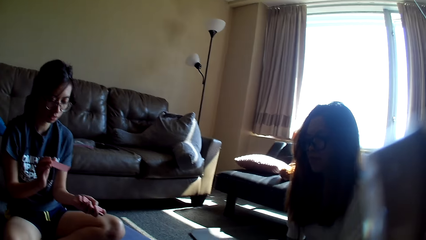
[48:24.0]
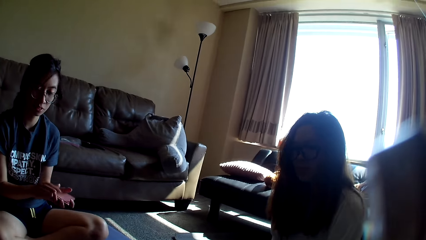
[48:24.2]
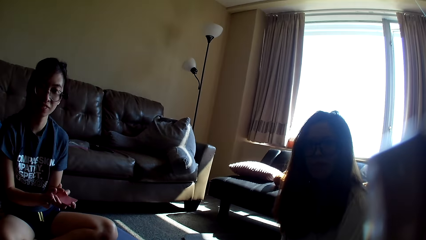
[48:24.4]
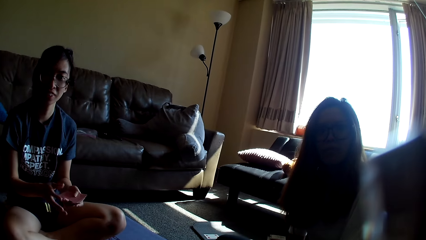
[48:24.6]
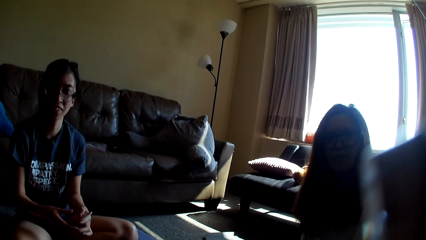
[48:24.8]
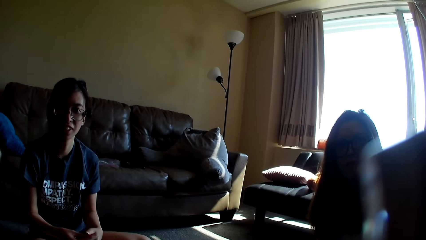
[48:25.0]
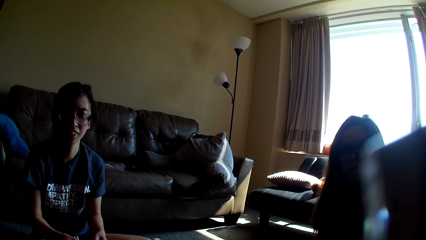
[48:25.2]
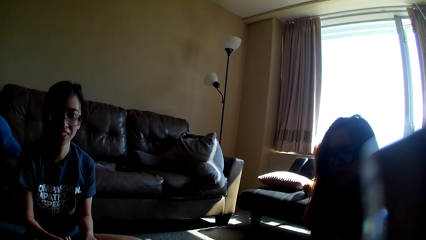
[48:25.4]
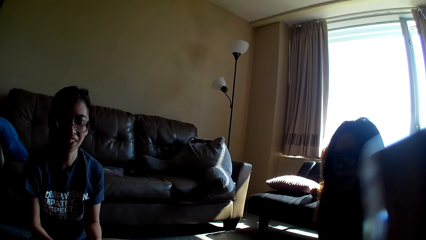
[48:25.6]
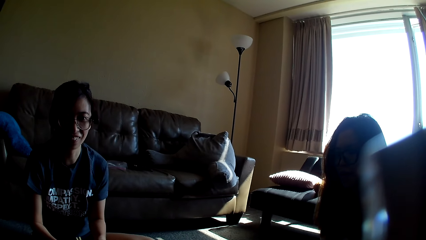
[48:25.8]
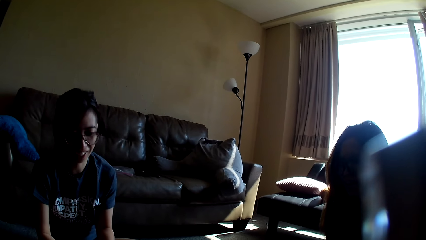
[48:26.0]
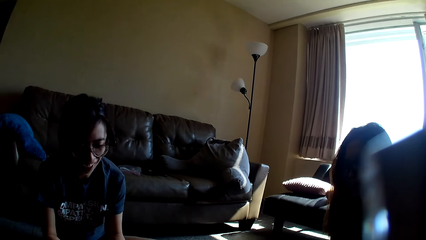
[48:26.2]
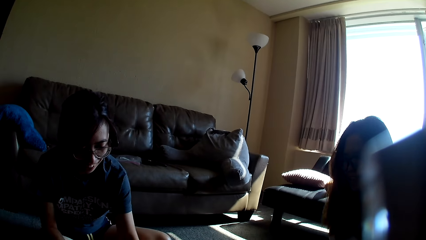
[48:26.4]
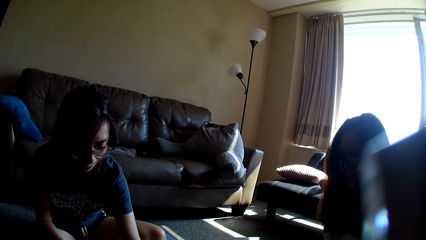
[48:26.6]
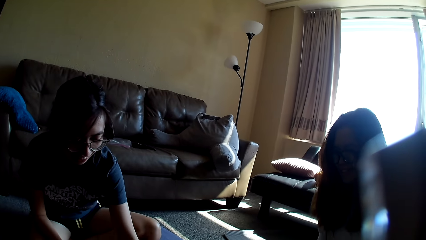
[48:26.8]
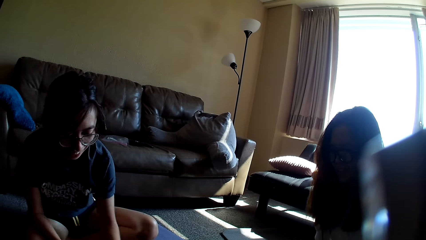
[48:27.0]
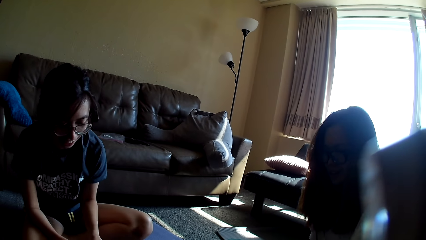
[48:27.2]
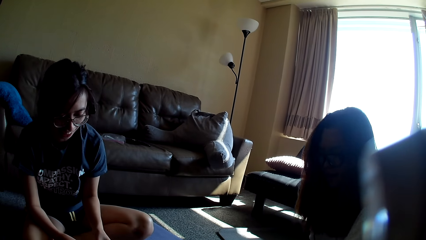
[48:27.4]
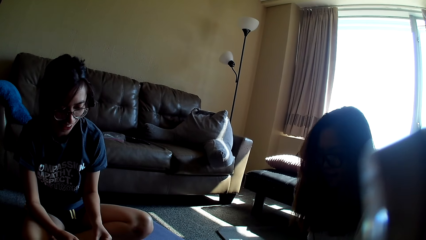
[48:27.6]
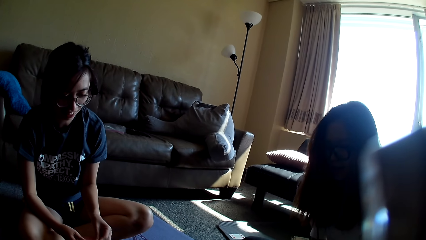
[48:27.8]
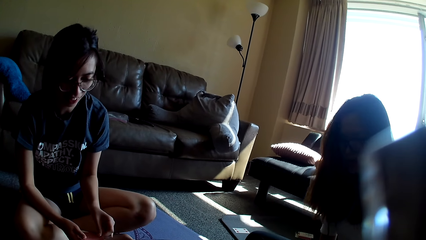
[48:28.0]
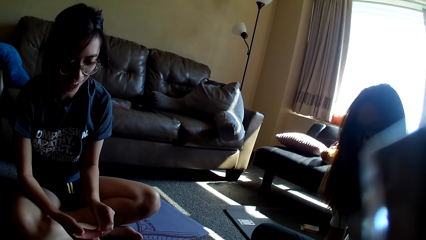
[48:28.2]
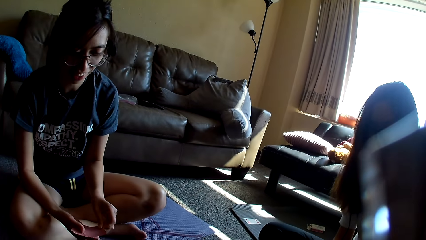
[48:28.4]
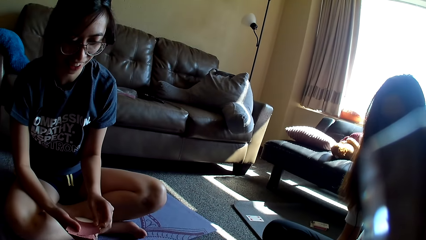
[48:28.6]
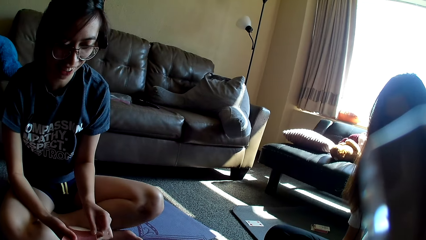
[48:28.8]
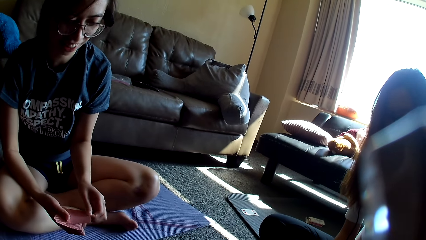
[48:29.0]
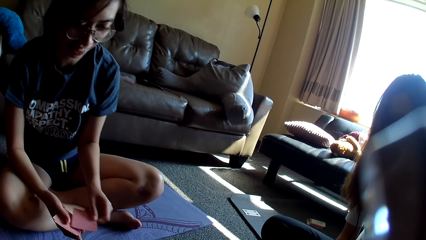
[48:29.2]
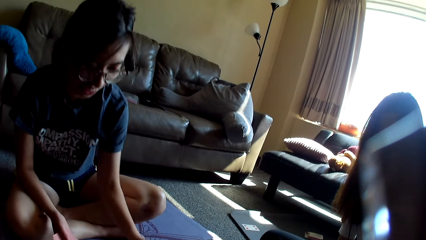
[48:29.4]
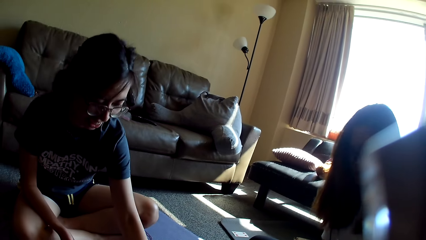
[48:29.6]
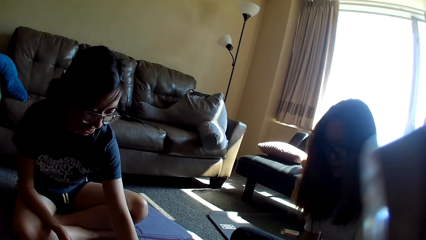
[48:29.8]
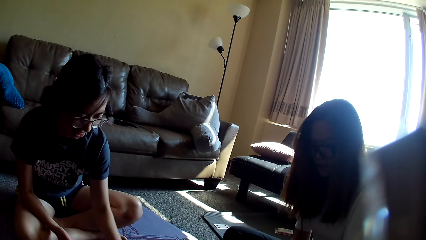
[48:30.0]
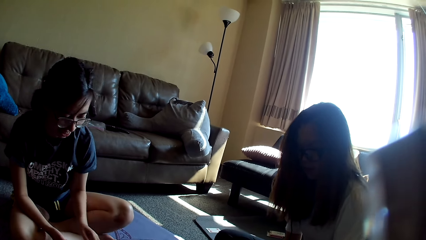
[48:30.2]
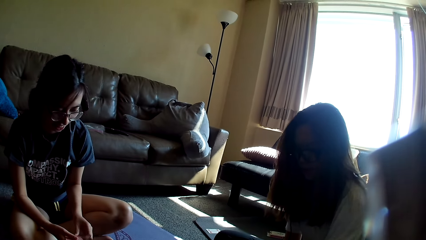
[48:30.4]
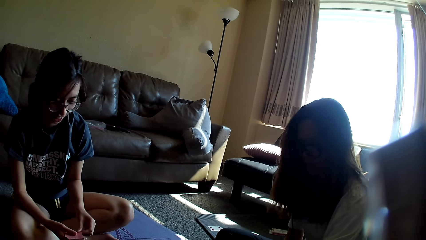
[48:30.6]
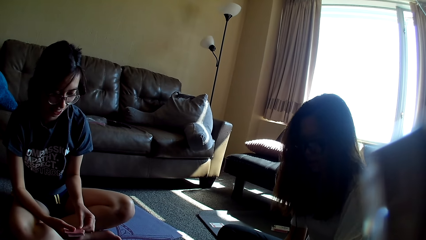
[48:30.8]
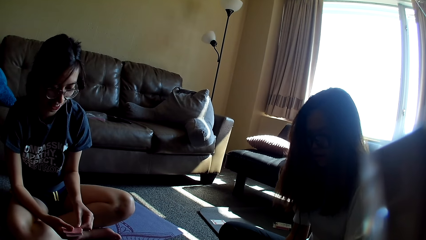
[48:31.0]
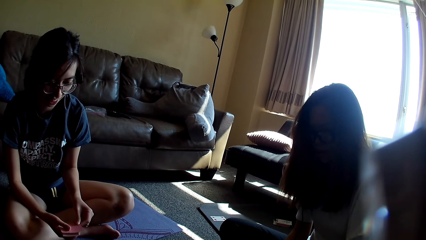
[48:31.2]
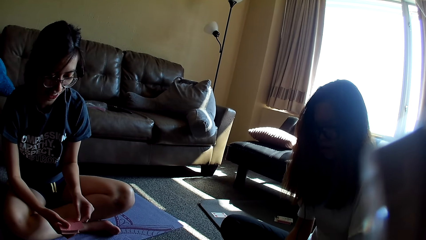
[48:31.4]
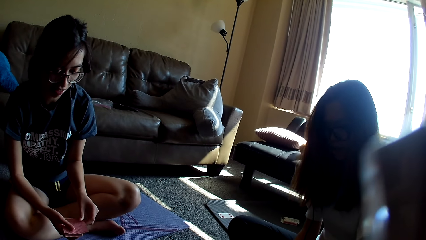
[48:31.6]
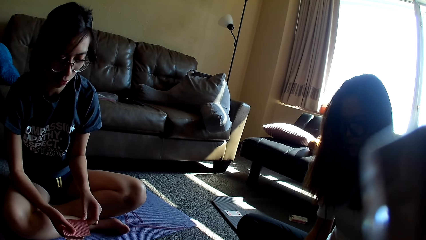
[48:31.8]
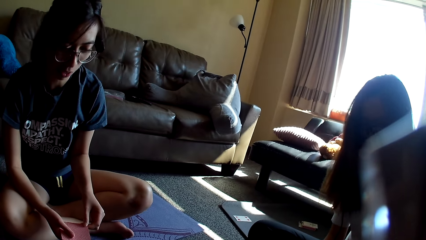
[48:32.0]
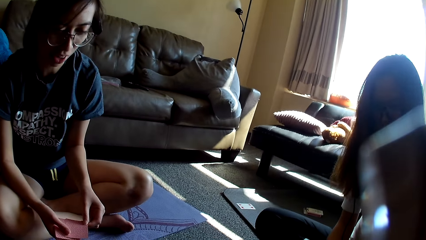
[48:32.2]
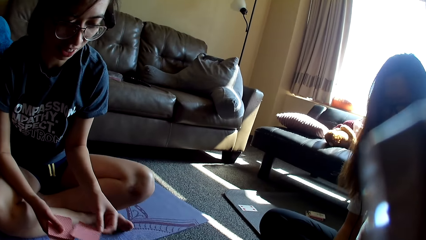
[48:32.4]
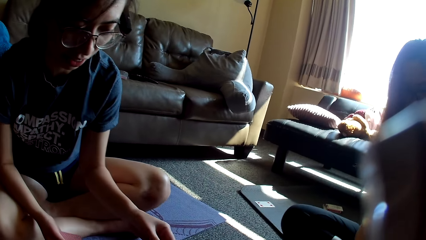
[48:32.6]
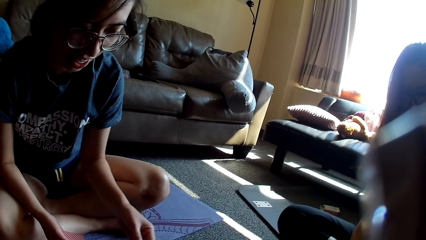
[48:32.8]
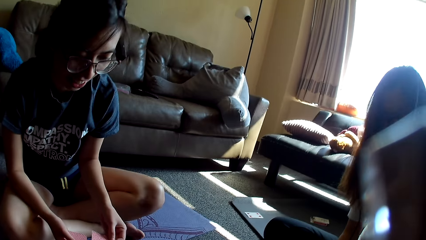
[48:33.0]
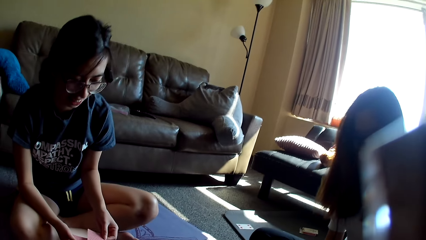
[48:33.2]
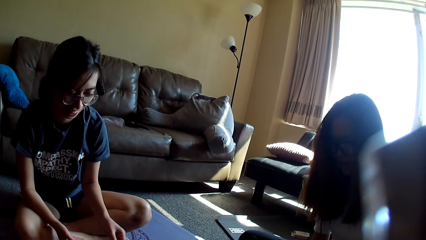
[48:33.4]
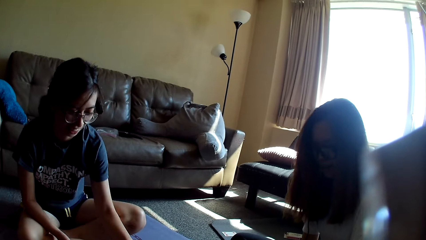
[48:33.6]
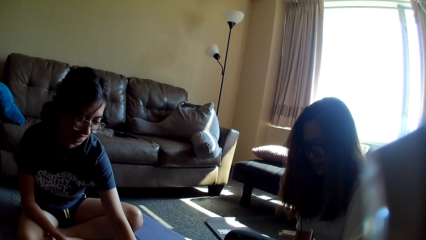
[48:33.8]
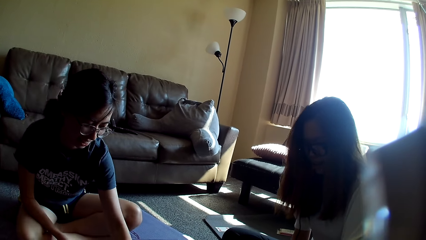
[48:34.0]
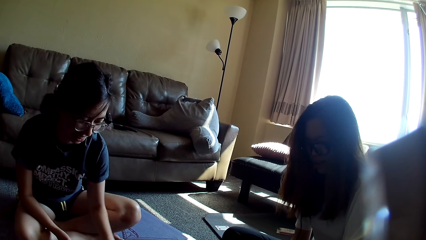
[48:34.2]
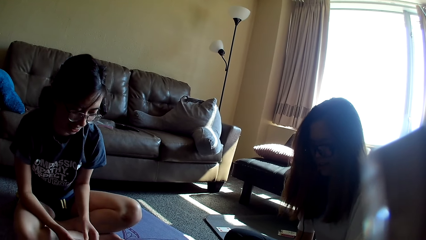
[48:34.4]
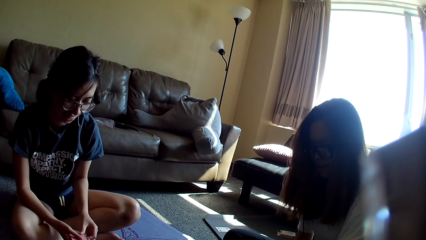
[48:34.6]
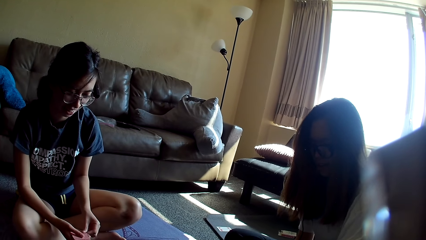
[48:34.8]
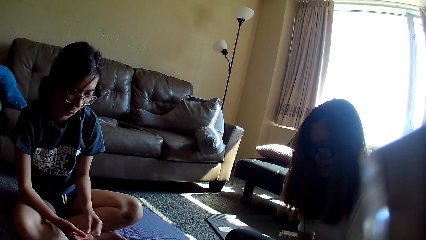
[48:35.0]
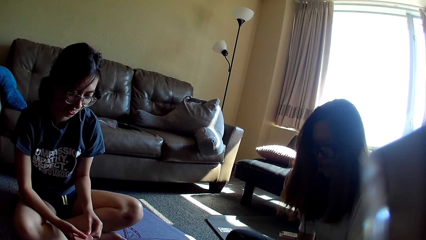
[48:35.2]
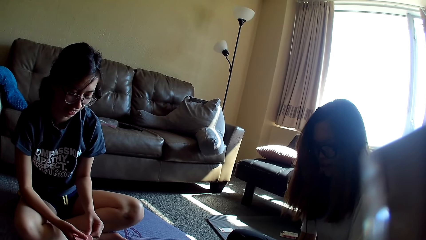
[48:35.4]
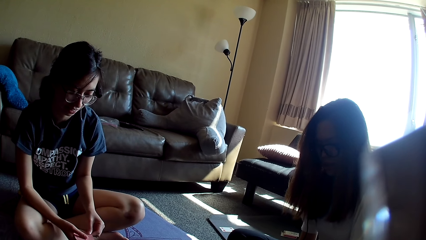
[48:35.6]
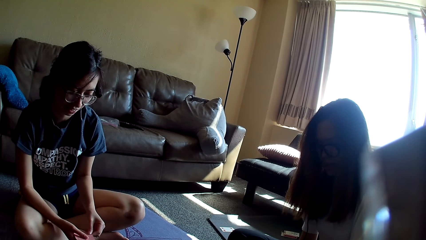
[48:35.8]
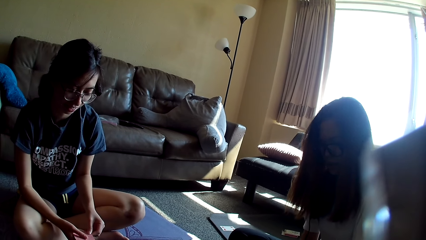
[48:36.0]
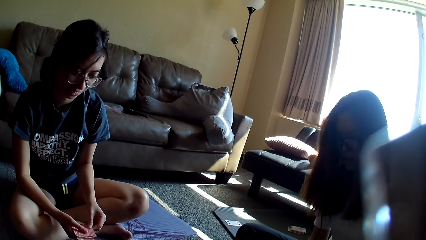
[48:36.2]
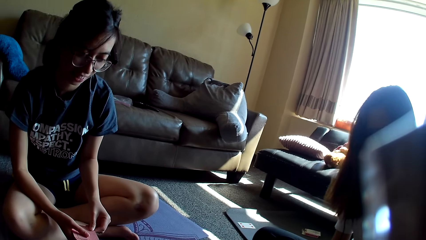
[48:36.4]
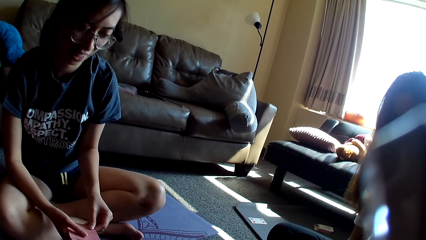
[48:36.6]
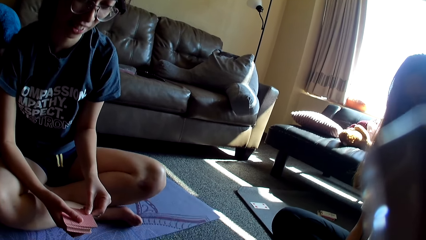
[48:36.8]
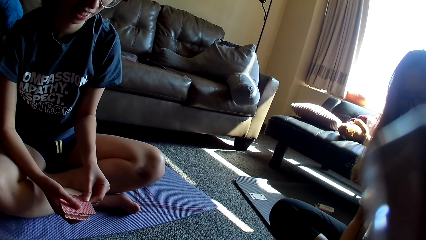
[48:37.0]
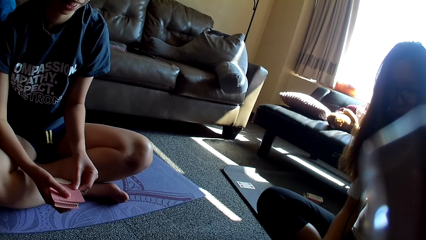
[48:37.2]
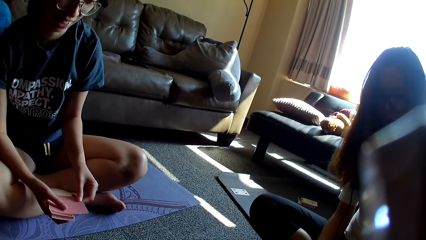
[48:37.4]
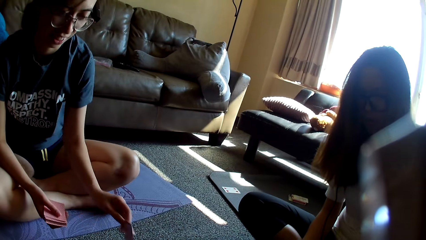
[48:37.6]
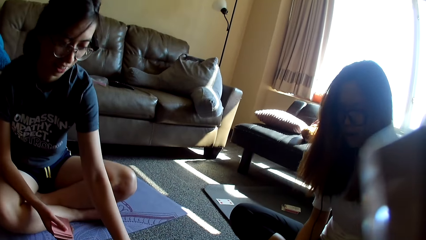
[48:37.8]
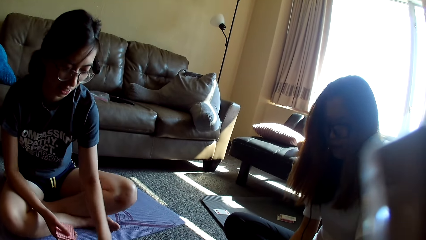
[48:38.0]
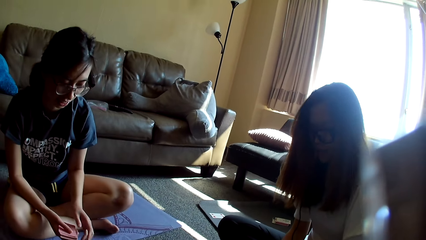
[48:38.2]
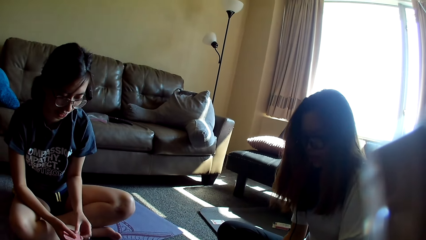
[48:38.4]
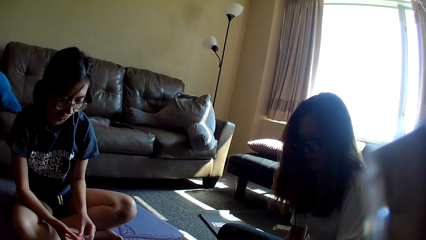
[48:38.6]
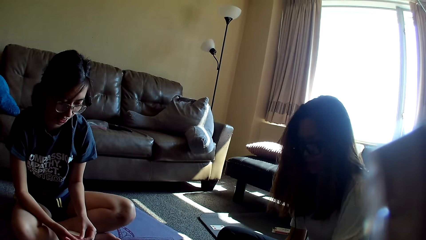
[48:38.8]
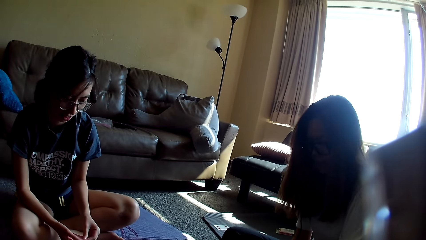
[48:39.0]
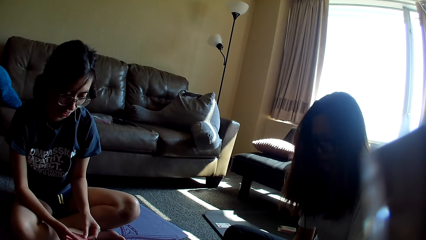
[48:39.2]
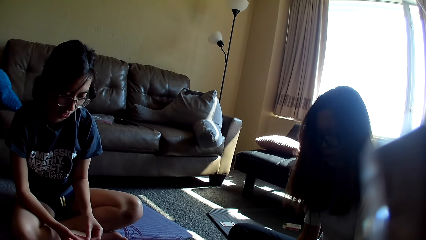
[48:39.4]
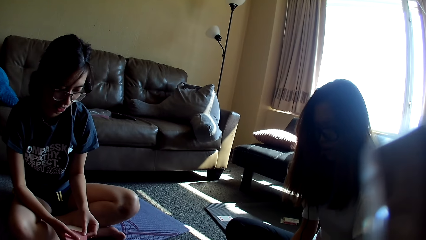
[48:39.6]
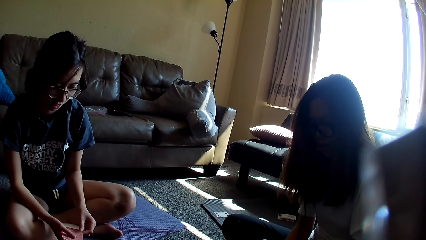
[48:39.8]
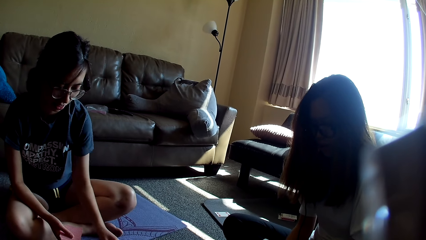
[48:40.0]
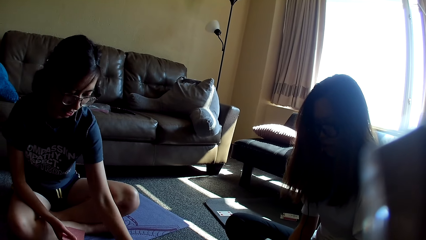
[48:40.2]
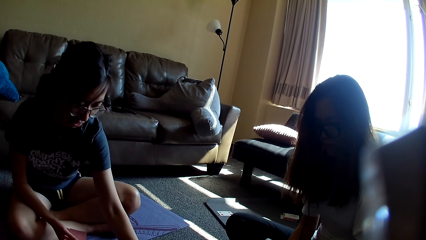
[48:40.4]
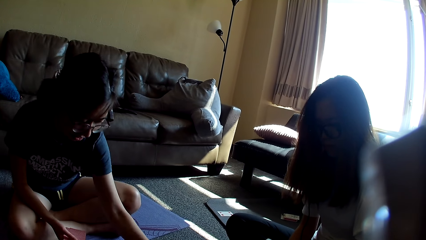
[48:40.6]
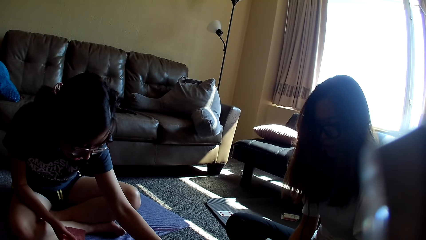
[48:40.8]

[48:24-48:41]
A lady holds cards. The lady drops the card game. The lady leans forward. The lady picks a card. The camera wearer looks around. The lady drops a card. The lady leans forward. The lady holds cards. Another lady drops the card game. The first lady picks a card and places the card on the floor. The first lady holds cards. The other lady moves a hand. The camera wearer looks around. The first lady drops the card game. The first lady holds cards and drops a card.
